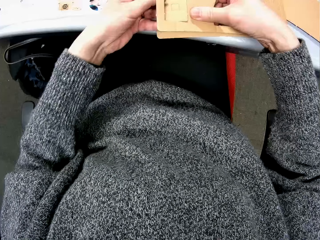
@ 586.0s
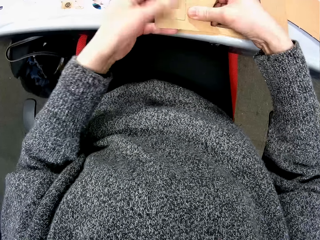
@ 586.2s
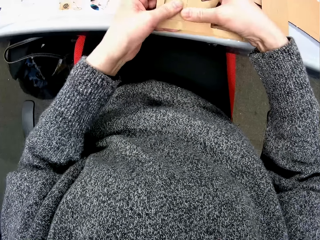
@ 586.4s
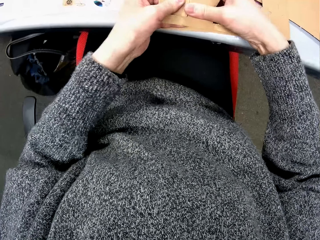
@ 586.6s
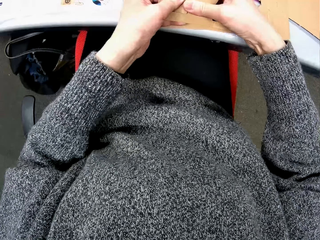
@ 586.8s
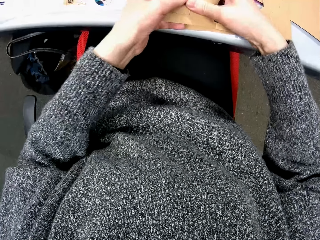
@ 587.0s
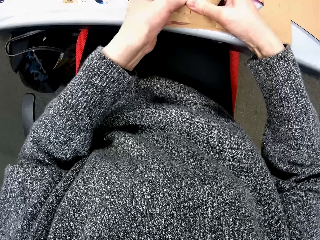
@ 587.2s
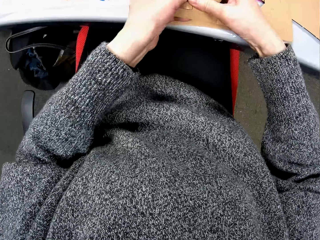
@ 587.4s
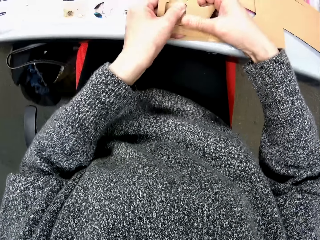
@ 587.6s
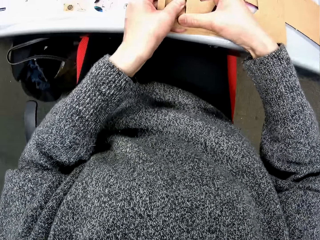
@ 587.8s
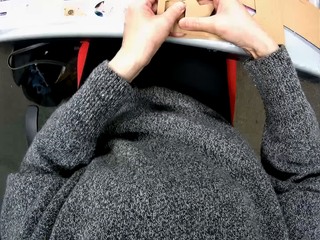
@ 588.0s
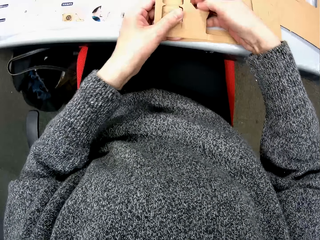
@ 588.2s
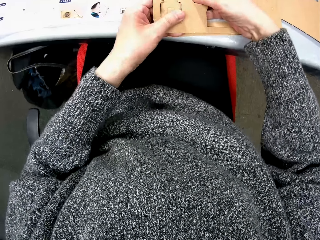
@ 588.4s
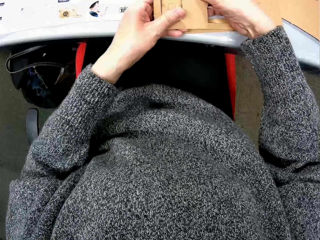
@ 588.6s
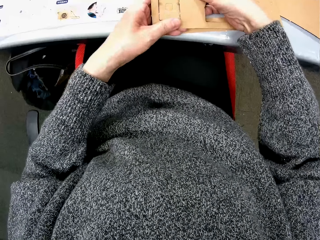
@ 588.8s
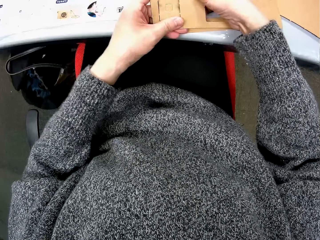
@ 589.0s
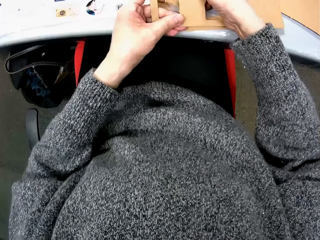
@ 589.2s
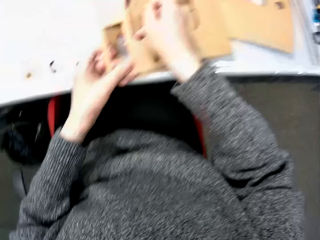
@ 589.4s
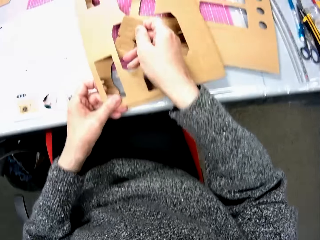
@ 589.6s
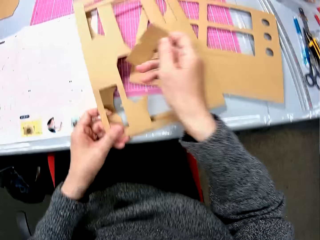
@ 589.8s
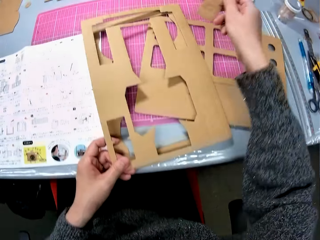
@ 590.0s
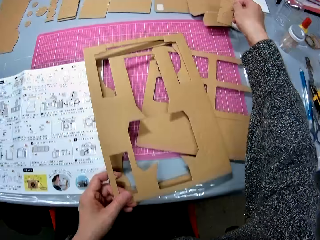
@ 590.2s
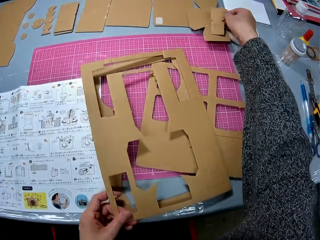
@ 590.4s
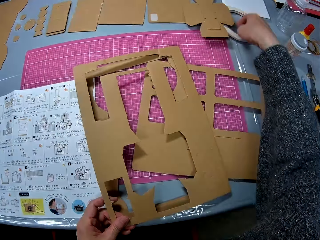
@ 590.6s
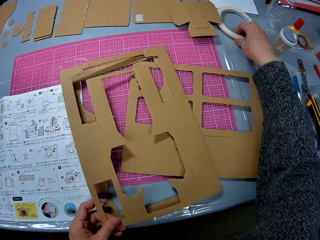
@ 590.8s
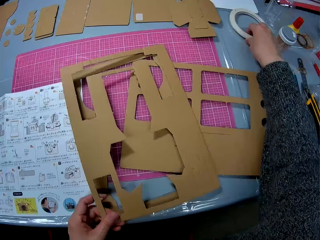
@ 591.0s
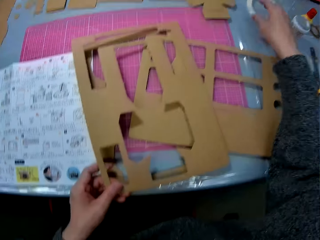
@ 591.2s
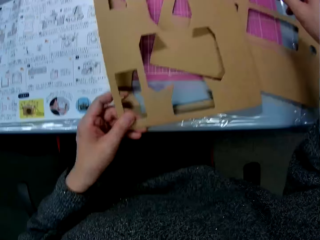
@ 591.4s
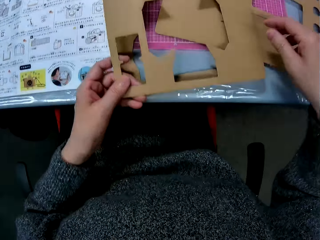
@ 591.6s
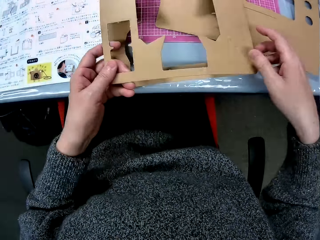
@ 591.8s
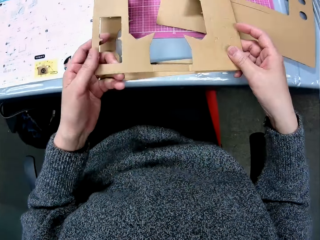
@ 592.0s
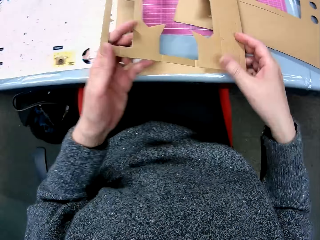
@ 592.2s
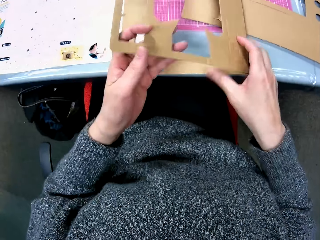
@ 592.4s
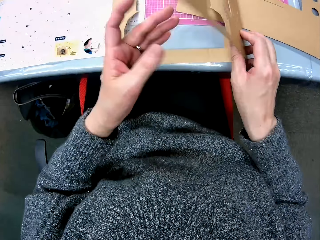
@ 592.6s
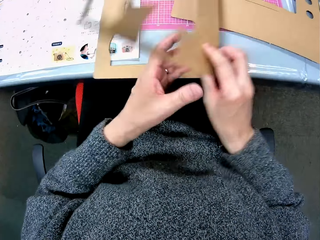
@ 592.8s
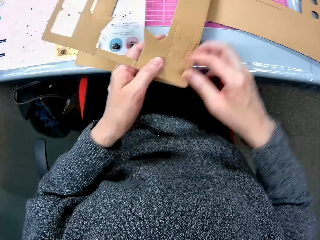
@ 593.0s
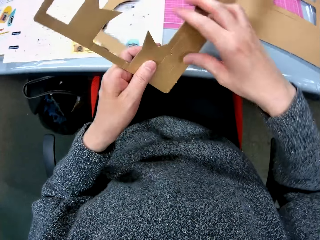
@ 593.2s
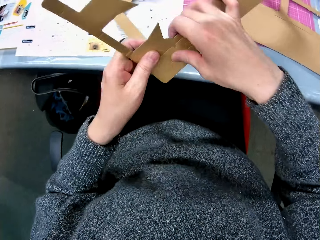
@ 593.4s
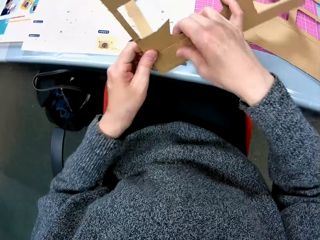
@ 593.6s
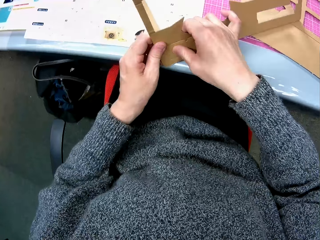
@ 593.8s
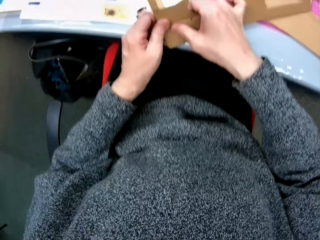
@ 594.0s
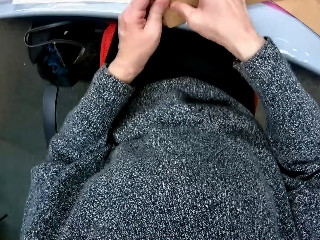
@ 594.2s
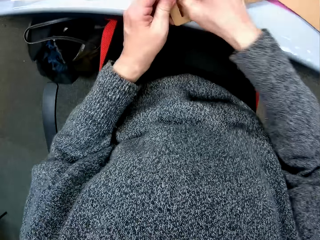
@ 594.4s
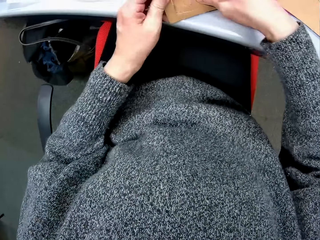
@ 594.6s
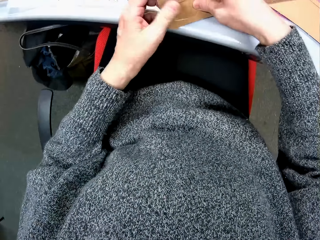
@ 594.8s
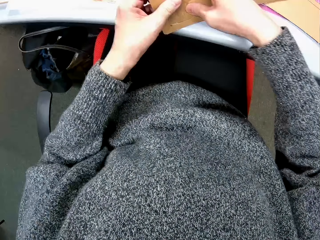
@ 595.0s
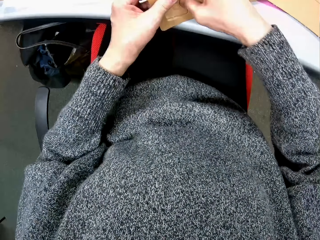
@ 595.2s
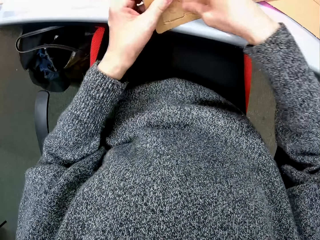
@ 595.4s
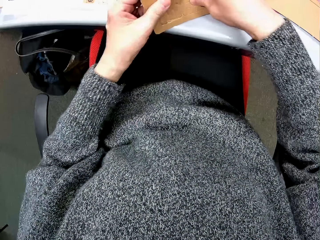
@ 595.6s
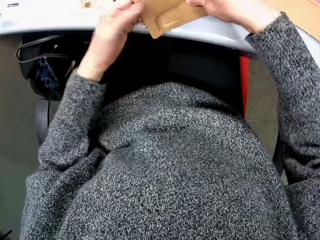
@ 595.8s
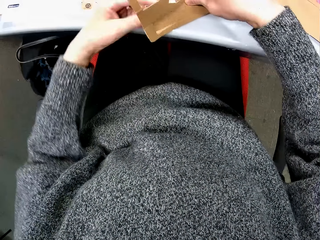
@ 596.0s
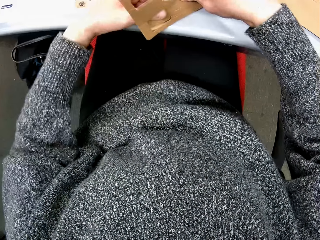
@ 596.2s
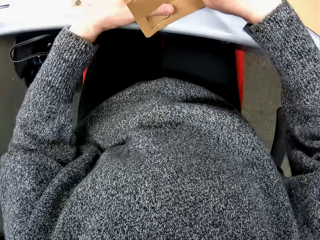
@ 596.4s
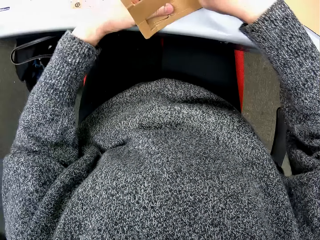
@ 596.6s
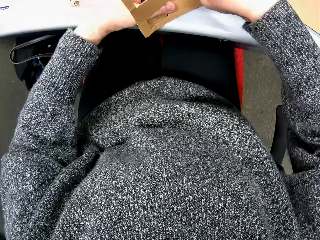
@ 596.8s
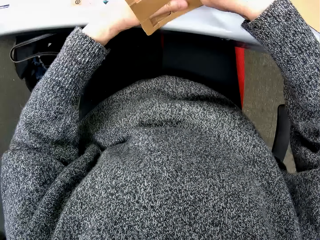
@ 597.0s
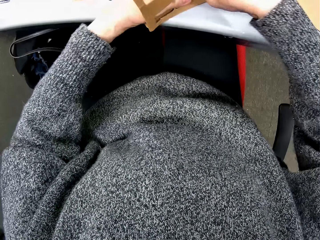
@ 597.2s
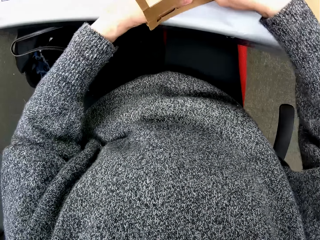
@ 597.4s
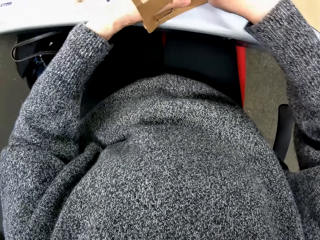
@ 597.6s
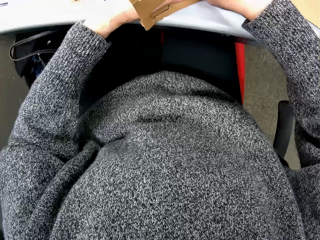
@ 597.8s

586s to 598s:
The camera wearer drops the cut-out piece of cardboard on the table with her right hand. She shifts the cello tape on the table with her right hand. She cuts out another piece of cardboard with her hands.

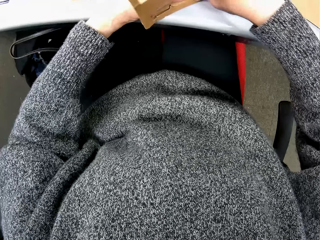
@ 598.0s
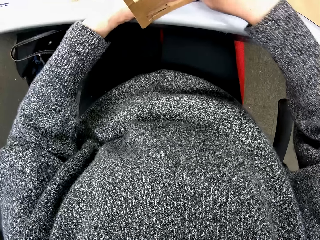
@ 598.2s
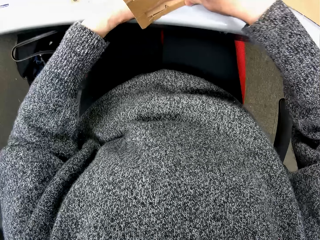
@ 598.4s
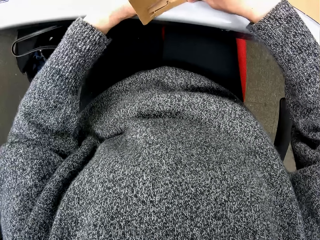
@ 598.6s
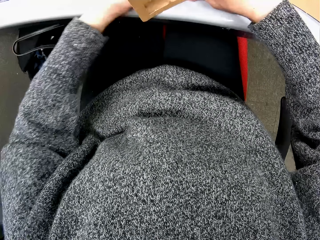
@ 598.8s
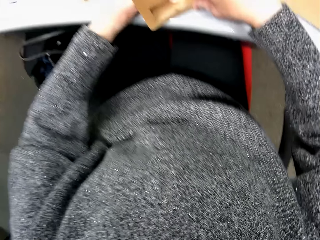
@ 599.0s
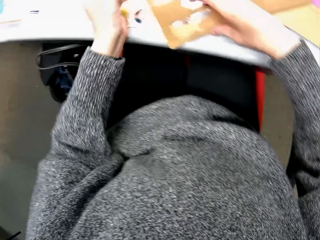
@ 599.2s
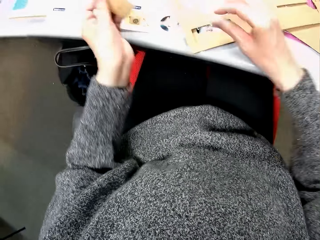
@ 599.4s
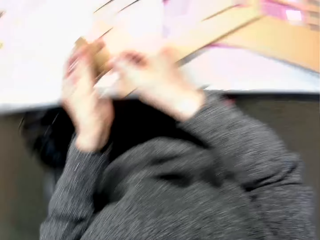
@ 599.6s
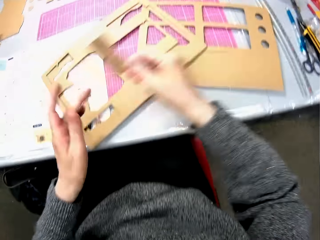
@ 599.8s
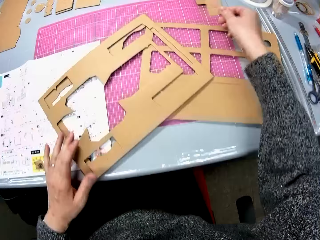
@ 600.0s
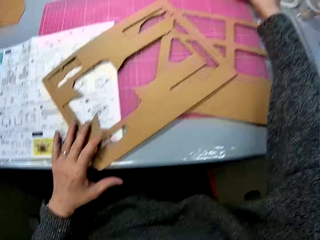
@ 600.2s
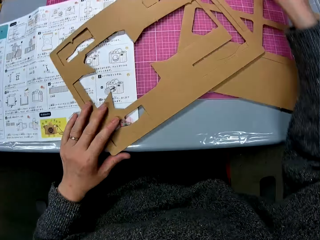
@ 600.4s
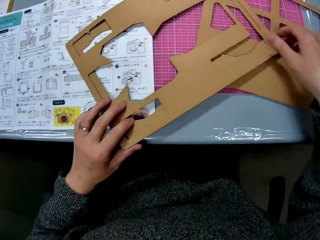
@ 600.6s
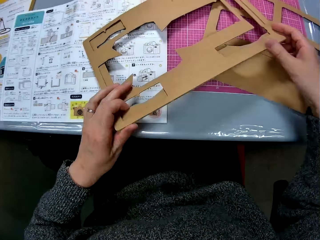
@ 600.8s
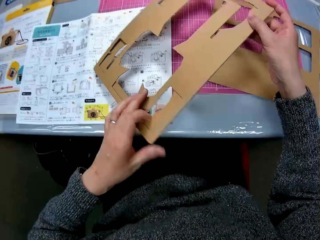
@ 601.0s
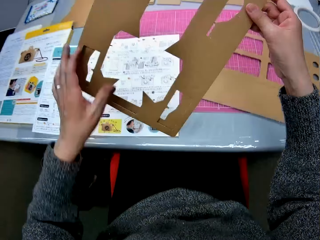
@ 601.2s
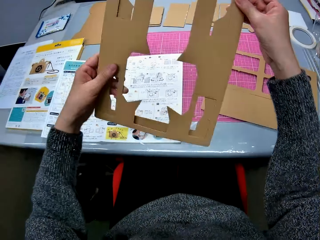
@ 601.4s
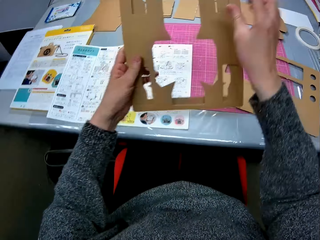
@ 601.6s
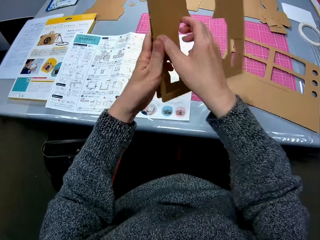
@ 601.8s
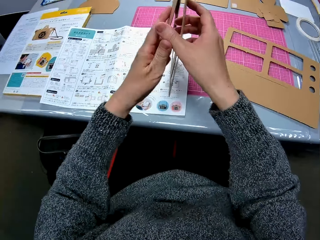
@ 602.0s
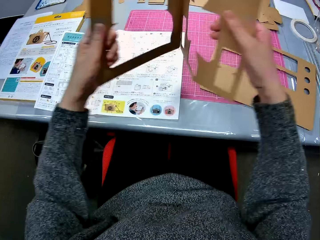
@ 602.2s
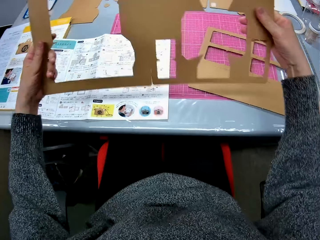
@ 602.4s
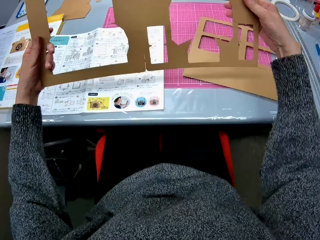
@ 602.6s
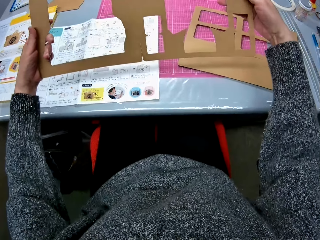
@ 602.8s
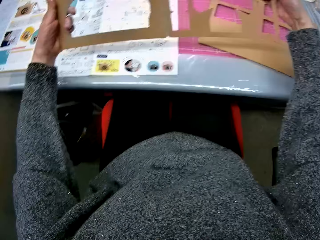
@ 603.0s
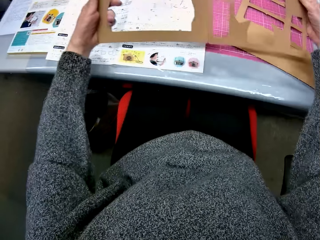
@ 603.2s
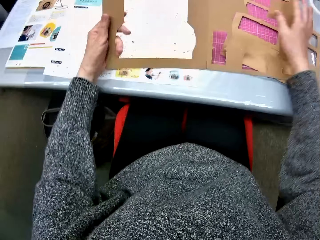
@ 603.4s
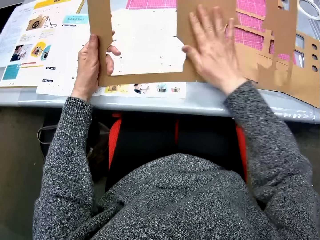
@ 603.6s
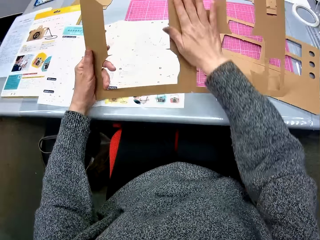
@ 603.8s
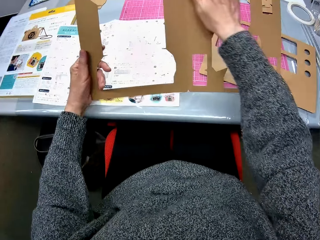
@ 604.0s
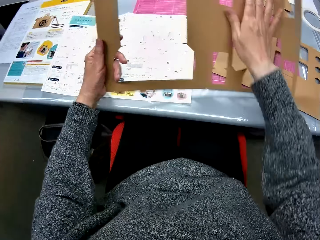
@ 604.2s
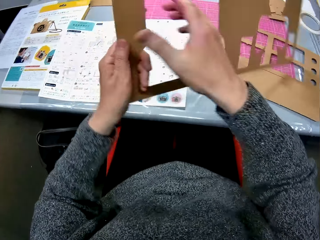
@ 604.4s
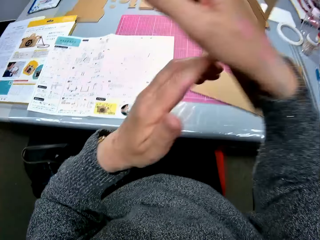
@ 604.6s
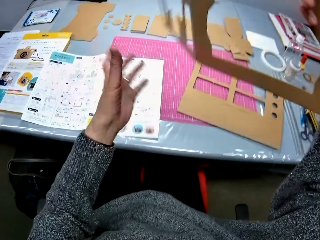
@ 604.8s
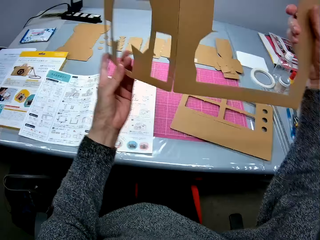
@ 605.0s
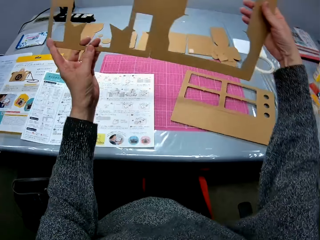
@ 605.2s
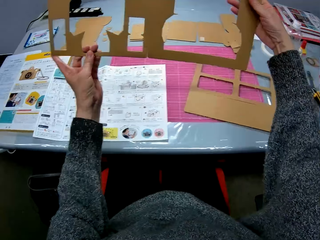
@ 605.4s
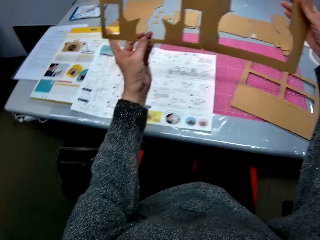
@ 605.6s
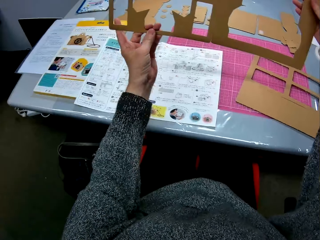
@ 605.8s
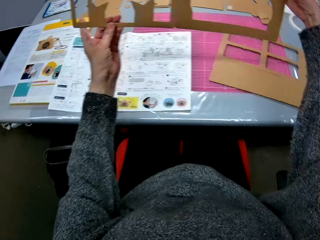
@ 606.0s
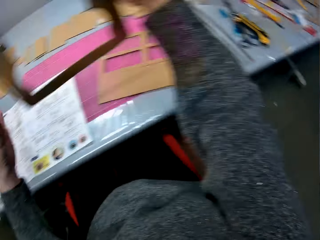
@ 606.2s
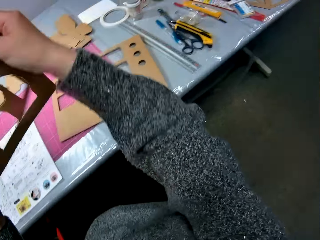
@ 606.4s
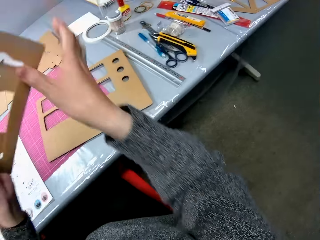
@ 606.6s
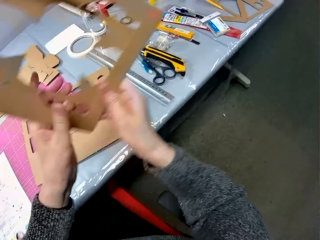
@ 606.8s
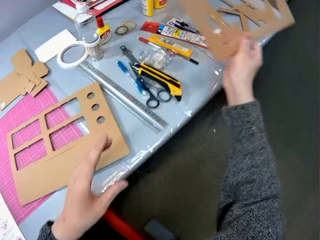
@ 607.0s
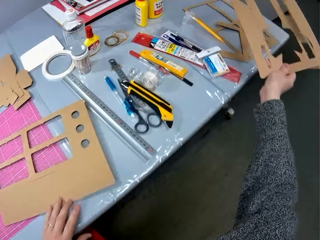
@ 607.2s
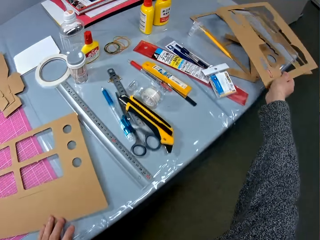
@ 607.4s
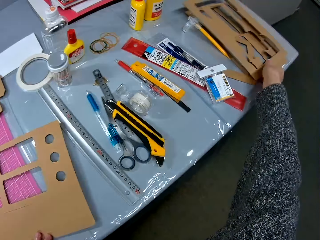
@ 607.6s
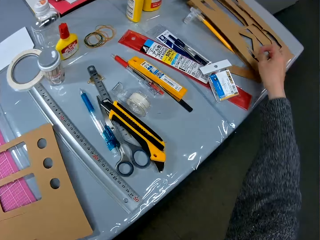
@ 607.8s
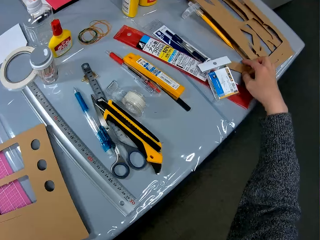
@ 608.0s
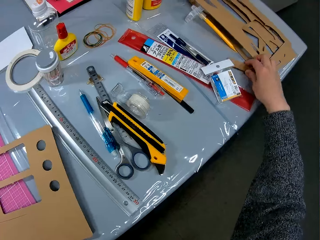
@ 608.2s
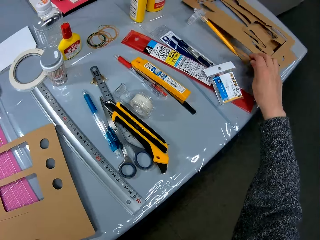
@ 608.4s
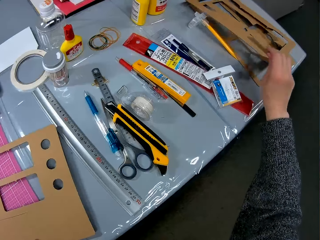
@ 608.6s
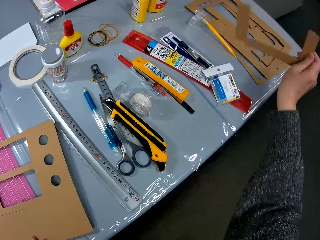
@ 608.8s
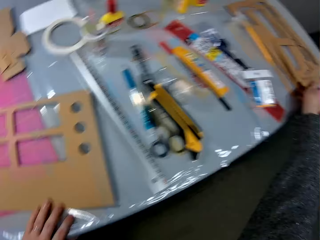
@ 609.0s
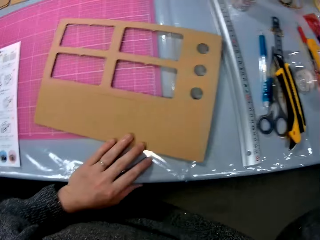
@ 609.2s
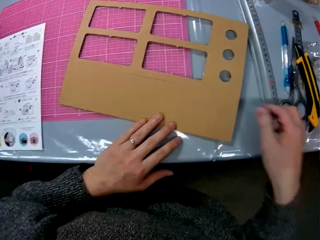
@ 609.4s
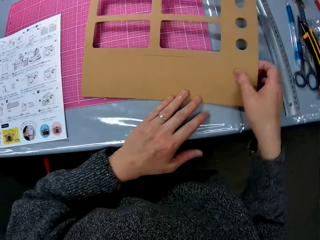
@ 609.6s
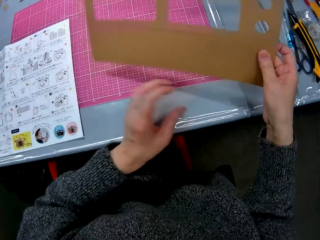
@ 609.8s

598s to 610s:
The camera wearer drops the cut-out piece of cardboard with her right hand on the table. She holds the cardboard. She adjusts the cardboard with her hands. She unfolds the cardboard, turns over the cardboard and drops the cardboard on the table. She adjusts another piece of cardboard on the table.
